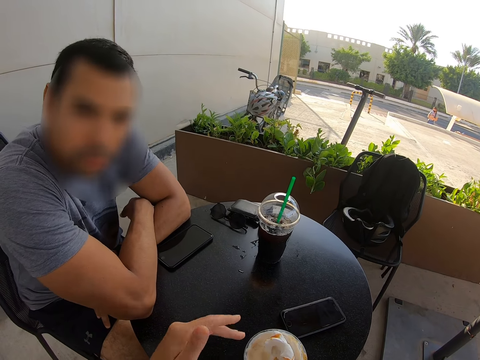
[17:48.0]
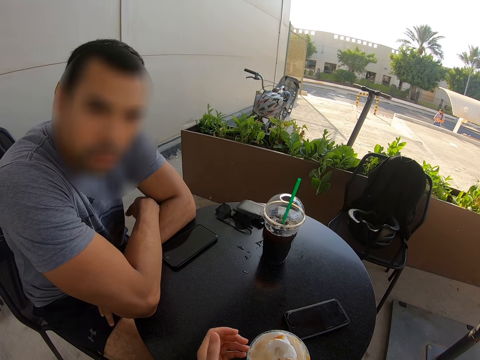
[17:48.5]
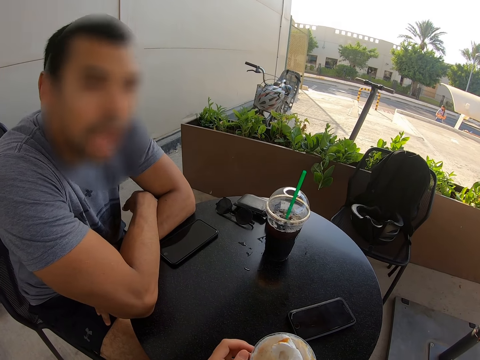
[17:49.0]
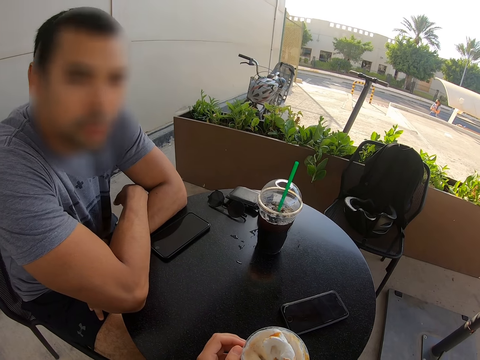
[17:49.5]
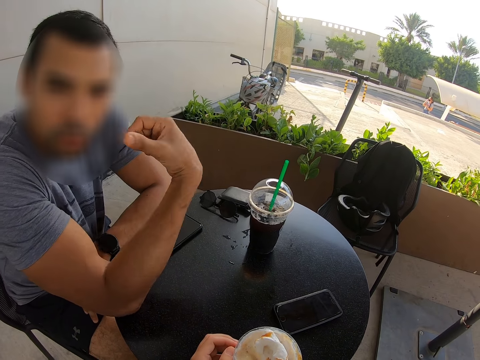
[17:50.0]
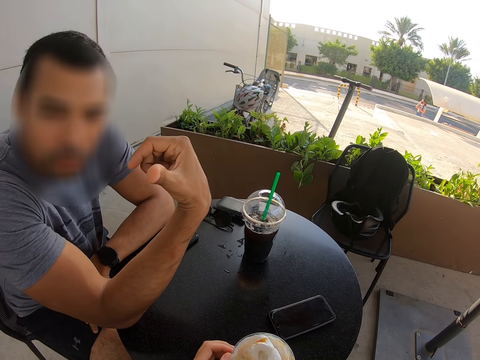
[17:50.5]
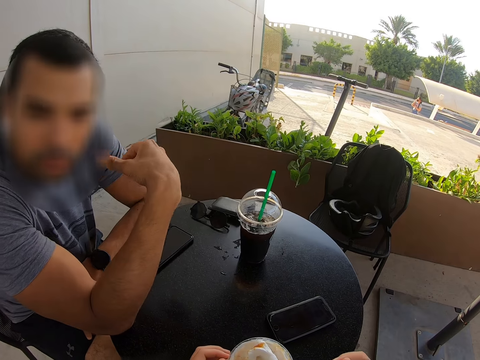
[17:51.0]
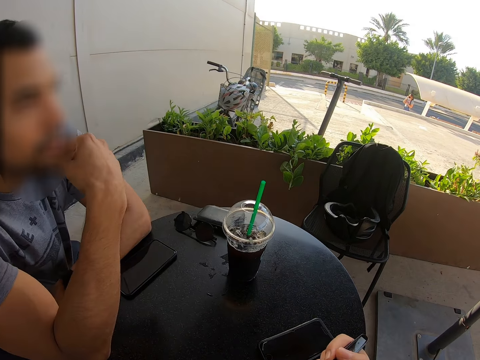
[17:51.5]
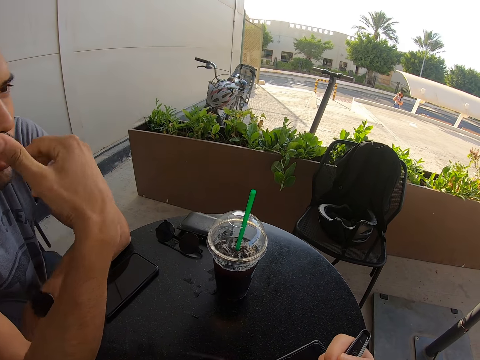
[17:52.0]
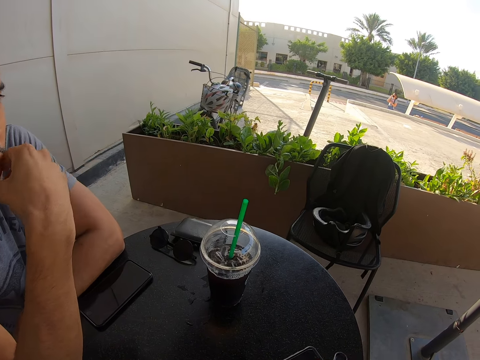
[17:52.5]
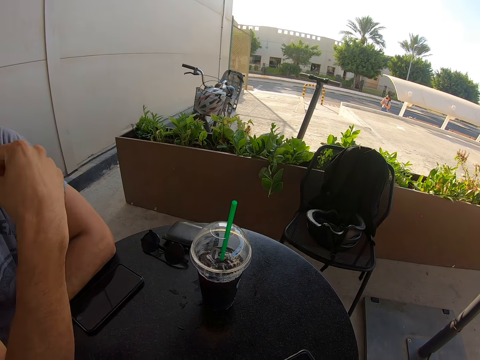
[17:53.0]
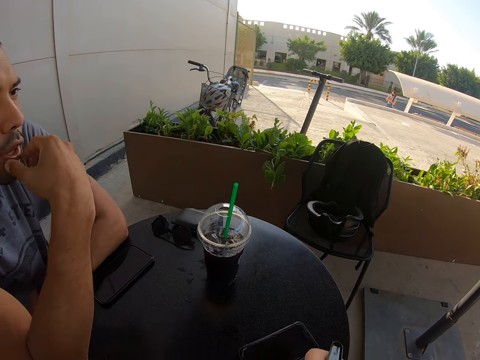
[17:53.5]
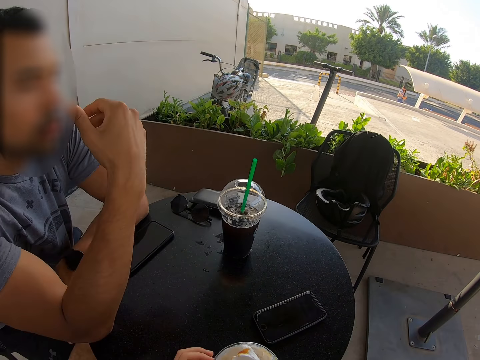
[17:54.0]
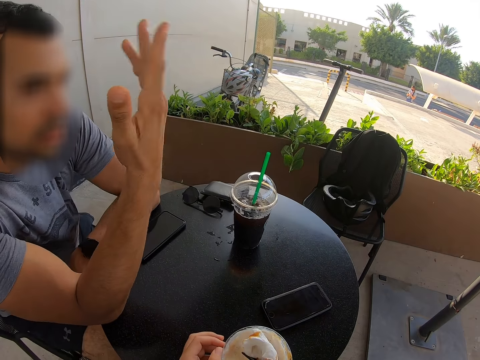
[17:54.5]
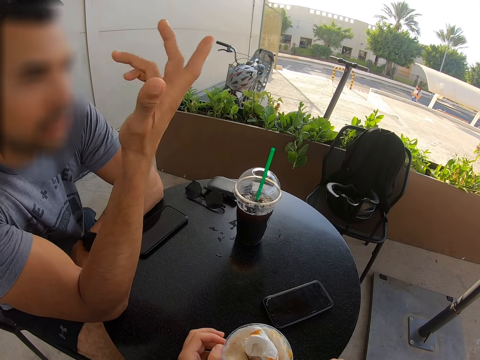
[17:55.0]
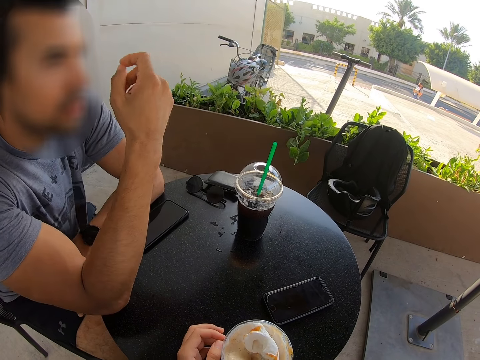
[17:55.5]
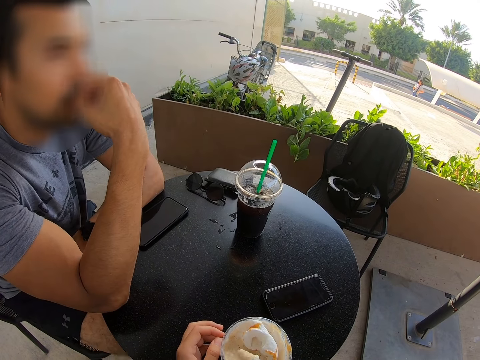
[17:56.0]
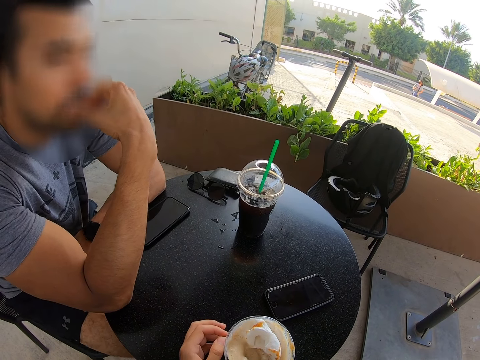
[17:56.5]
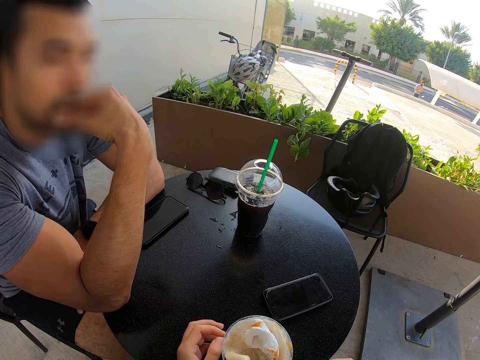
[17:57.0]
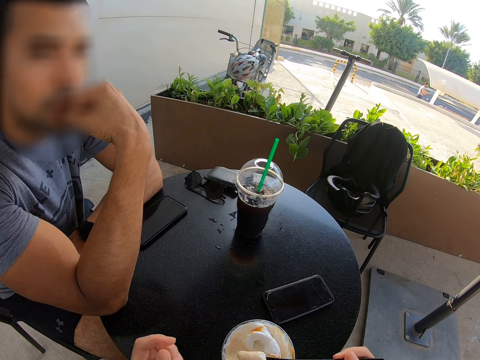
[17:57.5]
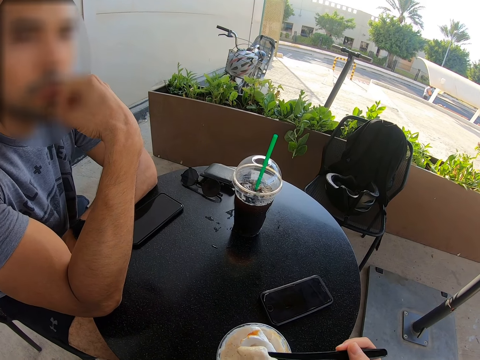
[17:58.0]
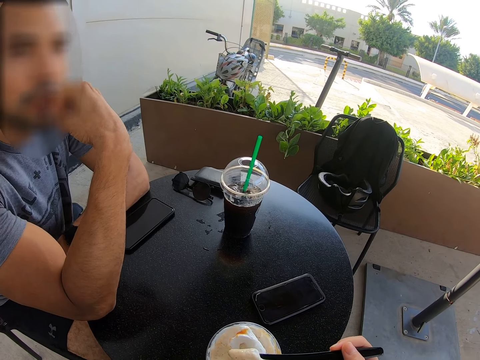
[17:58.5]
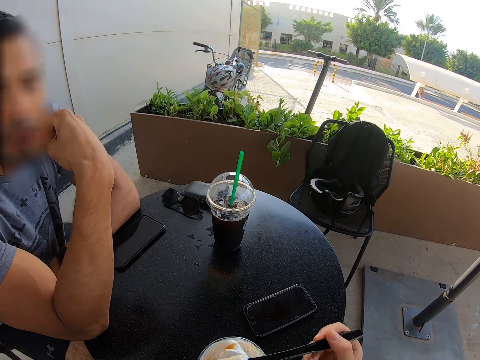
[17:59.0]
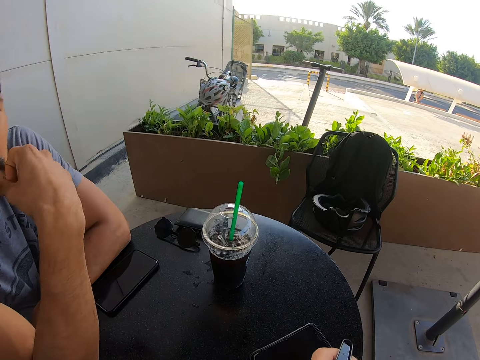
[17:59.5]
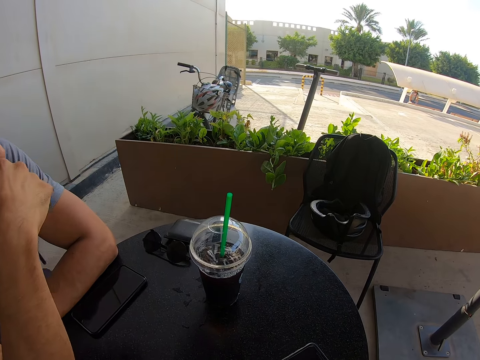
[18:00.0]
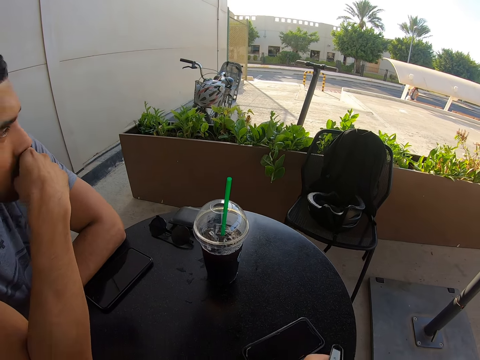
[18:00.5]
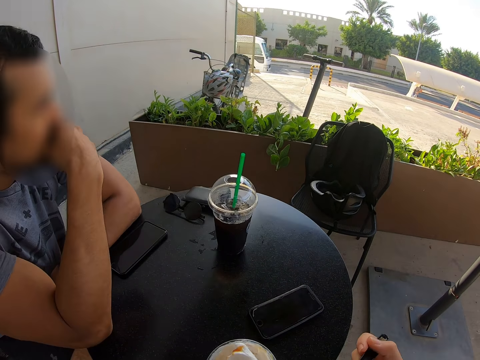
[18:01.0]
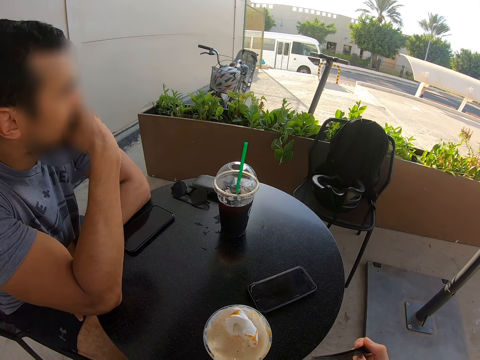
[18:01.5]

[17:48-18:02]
The camera wearer drinks the milkshake. A man raises his hand, holds his chin and talks to the camera wearer.

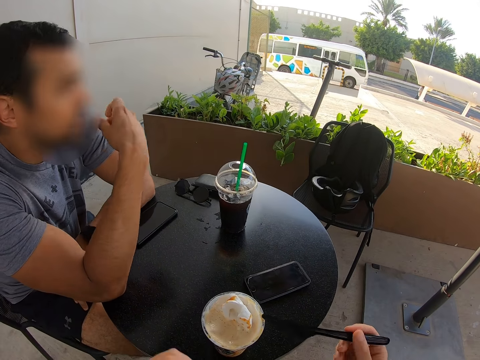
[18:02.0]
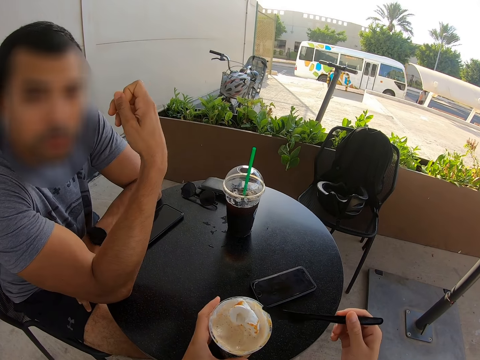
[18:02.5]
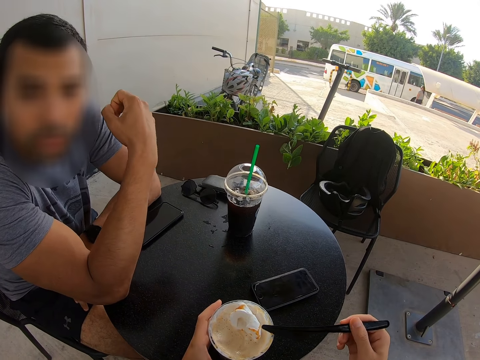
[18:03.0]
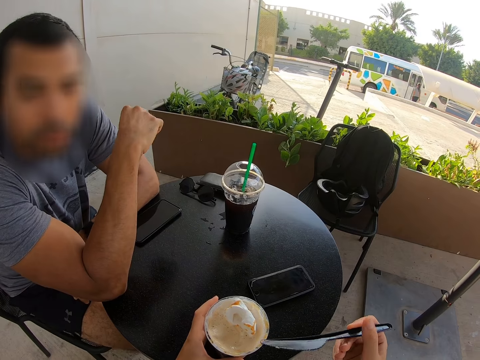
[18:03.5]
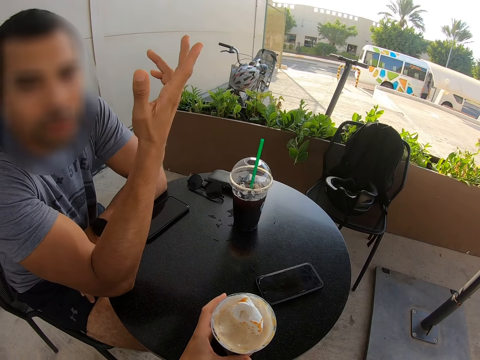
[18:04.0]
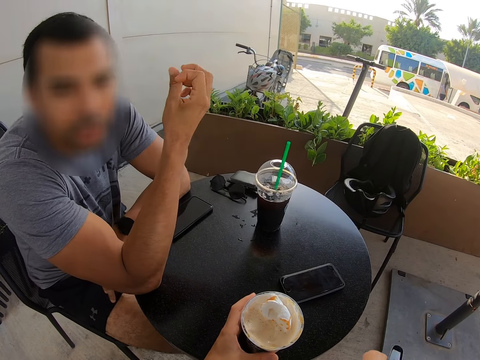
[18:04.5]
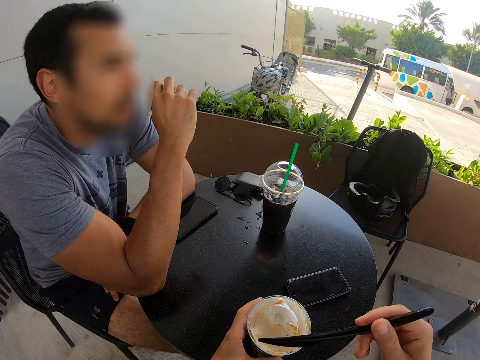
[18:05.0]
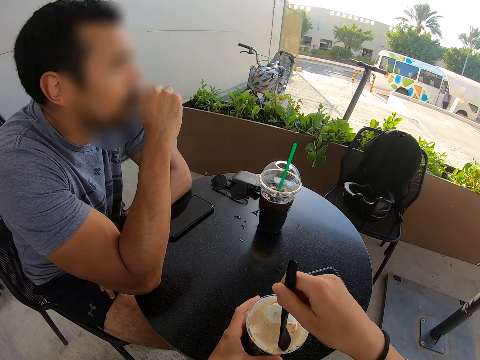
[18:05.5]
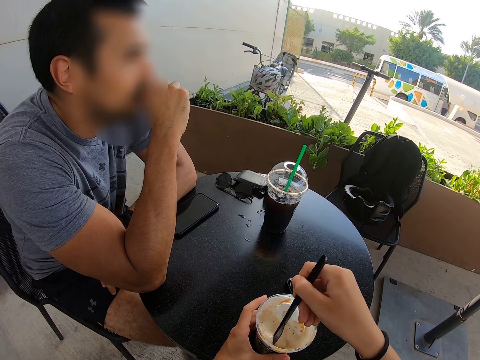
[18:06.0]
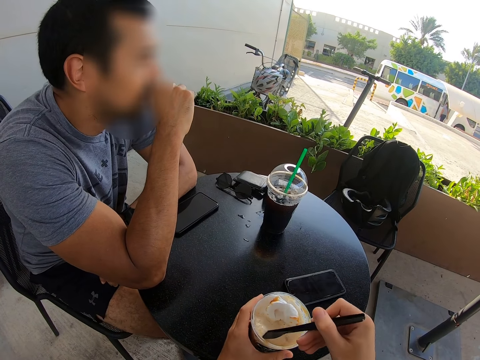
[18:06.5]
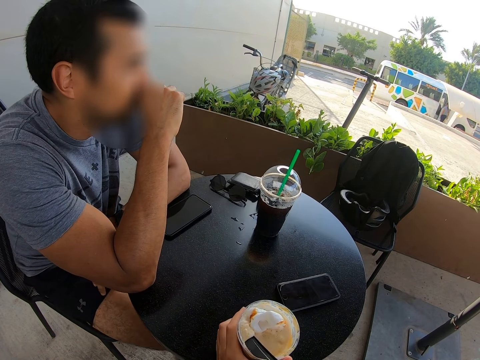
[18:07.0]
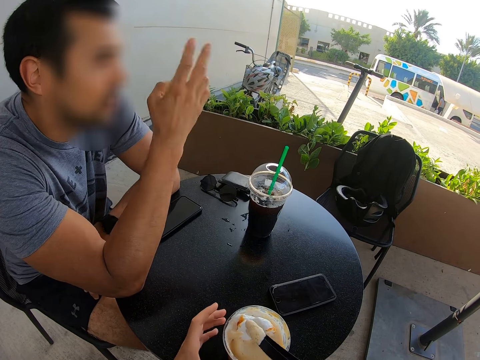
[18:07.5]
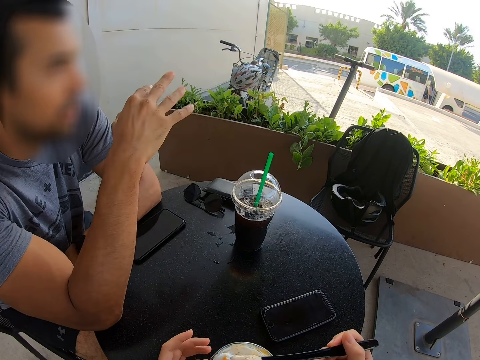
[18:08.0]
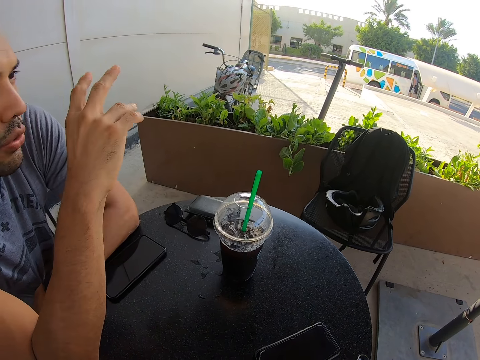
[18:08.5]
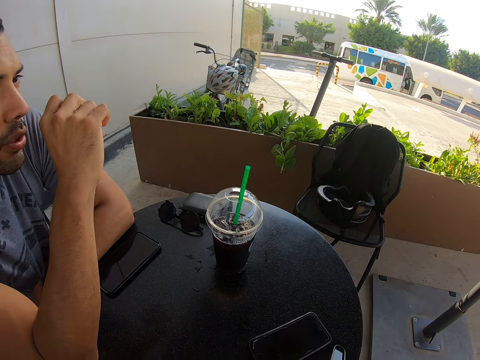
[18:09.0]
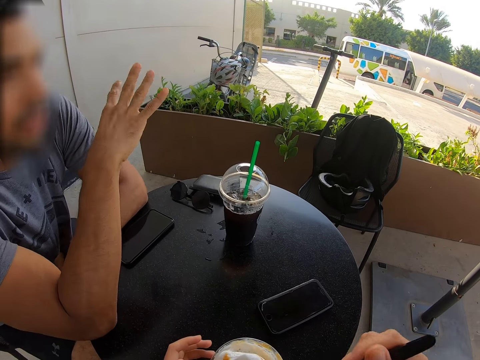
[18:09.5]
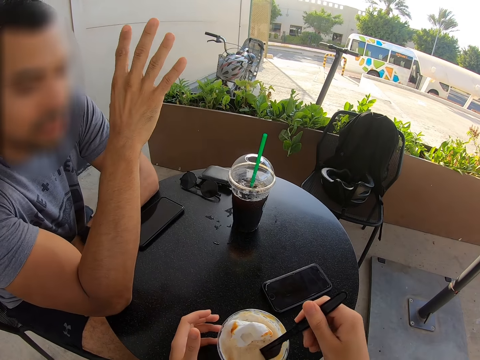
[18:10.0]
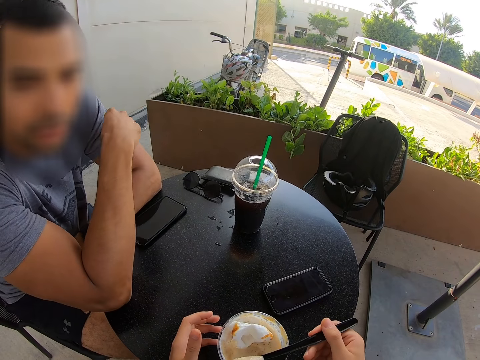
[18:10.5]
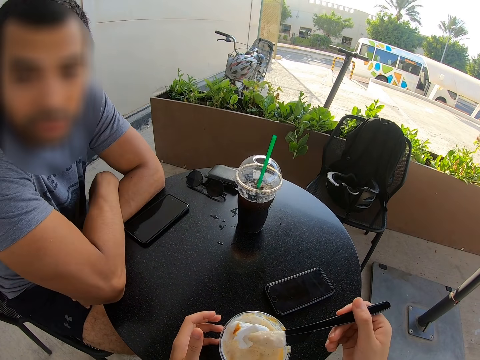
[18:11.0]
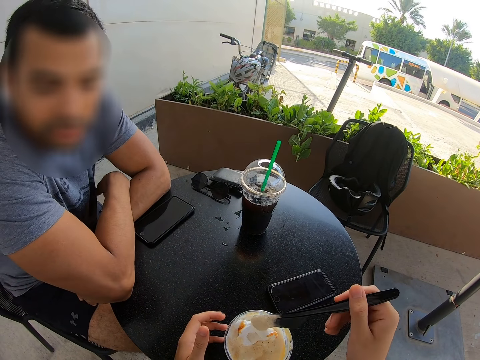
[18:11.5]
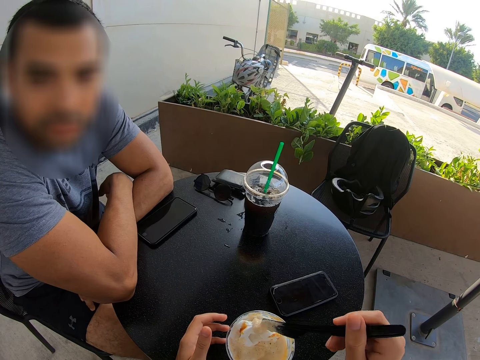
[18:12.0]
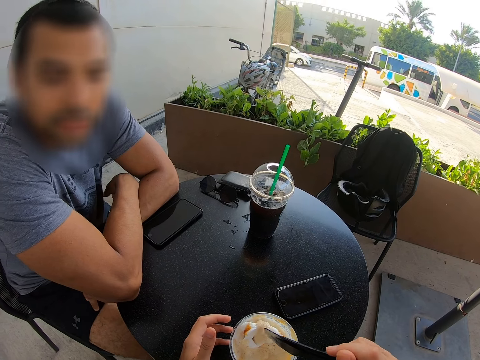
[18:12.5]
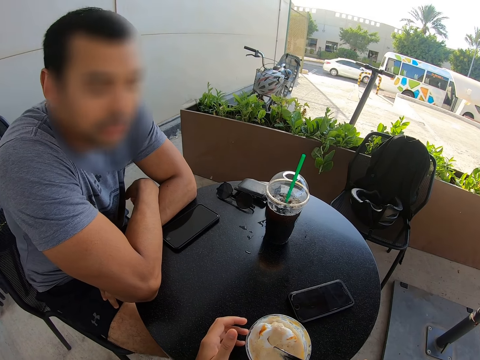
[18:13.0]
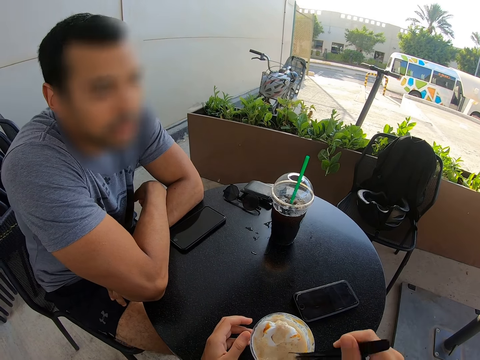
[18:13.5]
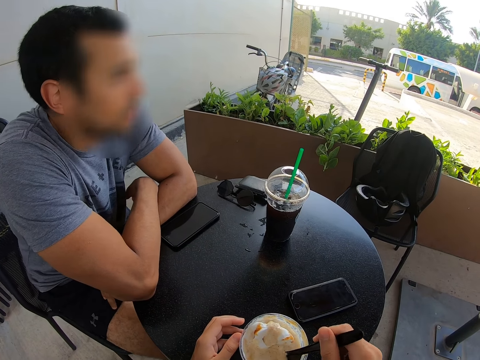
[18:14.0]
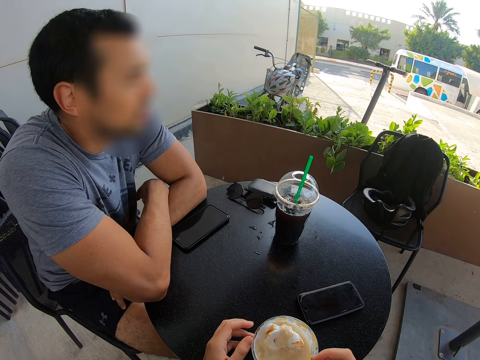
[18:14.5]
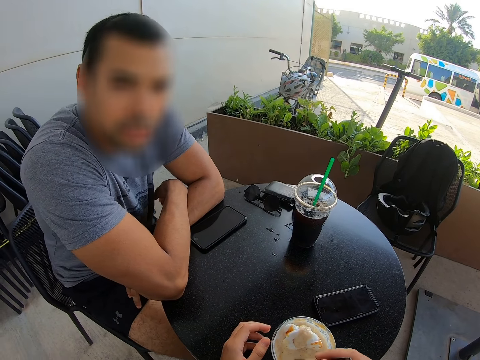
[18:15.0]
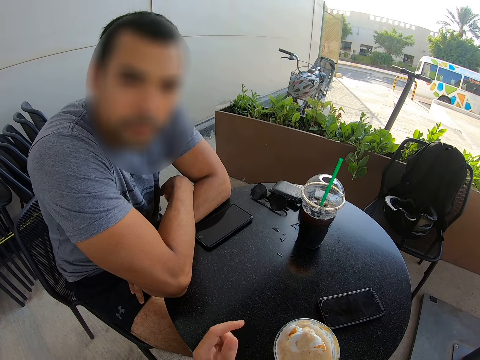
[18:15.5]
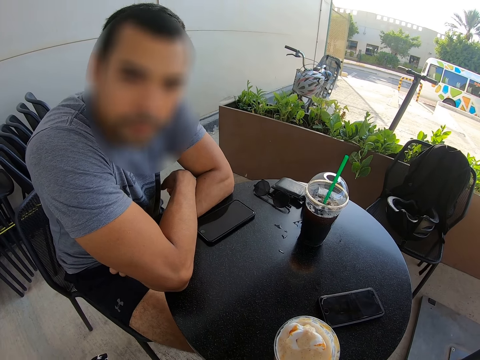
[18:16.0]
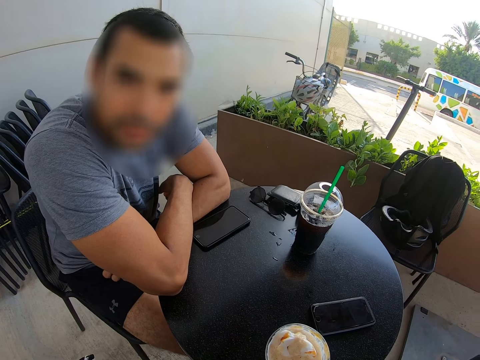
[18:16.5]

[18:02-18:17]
The camera wearer holds the cup. A man raises his hand. The camera wearer puts the straw in the cup. The man raises his hand. The camera wearer puts the straw in the cup.
